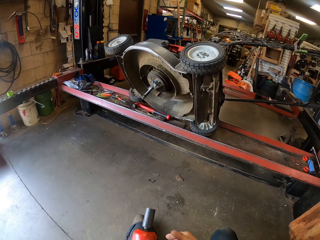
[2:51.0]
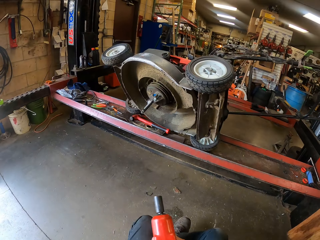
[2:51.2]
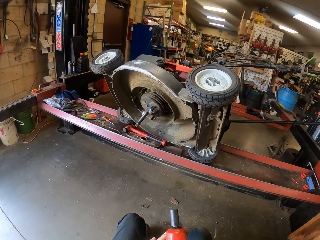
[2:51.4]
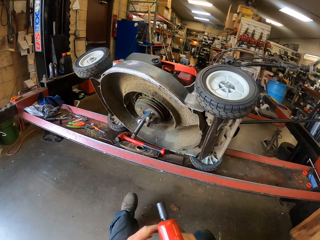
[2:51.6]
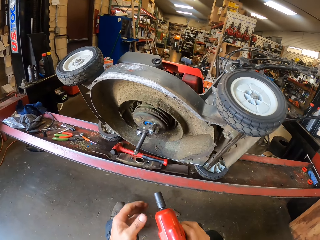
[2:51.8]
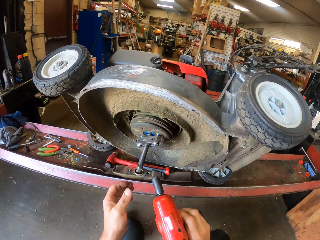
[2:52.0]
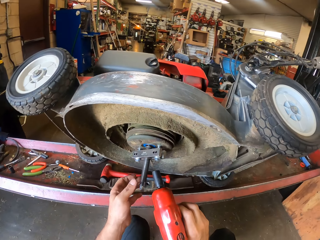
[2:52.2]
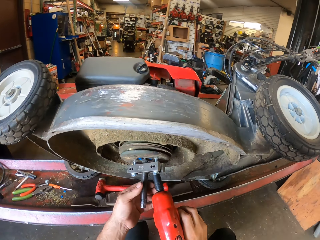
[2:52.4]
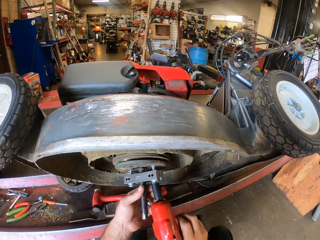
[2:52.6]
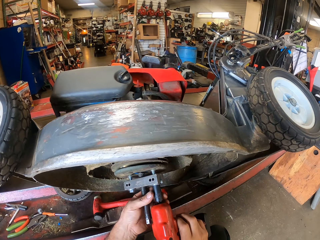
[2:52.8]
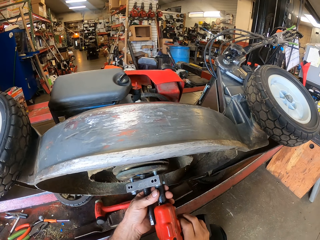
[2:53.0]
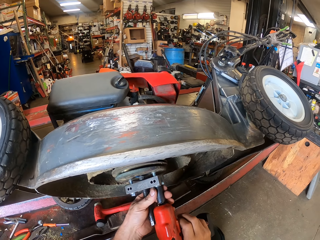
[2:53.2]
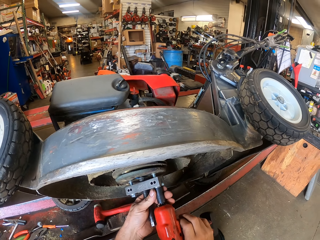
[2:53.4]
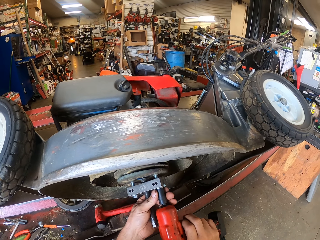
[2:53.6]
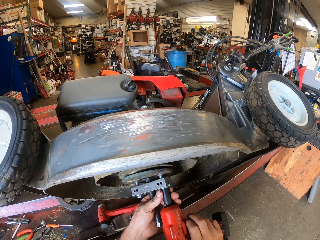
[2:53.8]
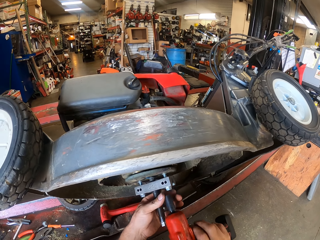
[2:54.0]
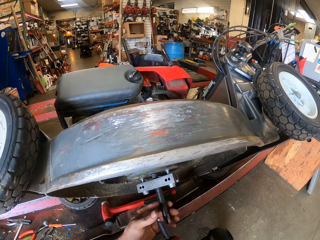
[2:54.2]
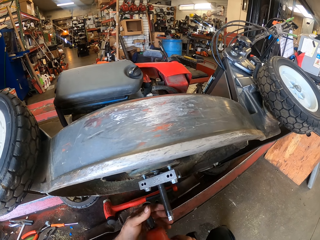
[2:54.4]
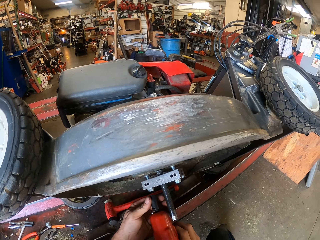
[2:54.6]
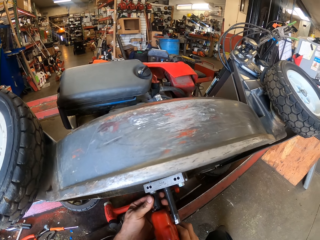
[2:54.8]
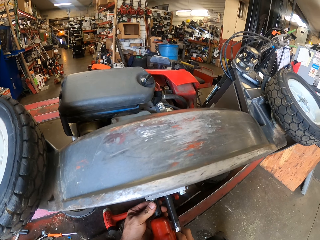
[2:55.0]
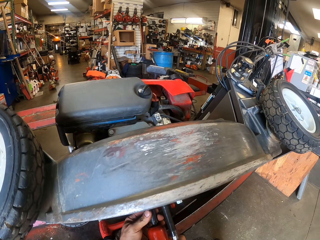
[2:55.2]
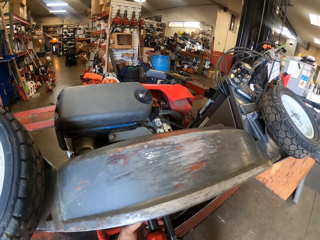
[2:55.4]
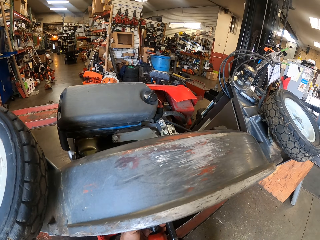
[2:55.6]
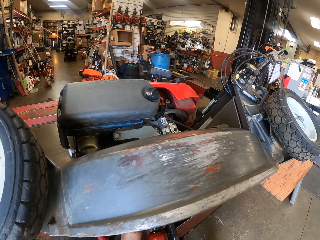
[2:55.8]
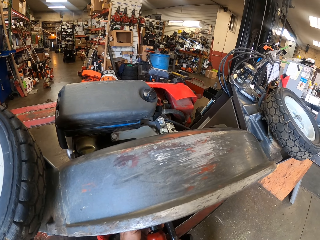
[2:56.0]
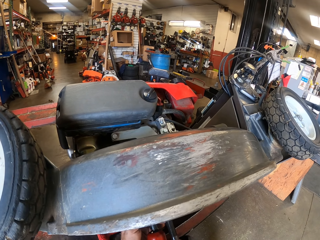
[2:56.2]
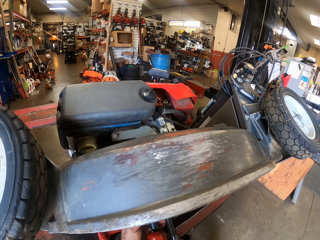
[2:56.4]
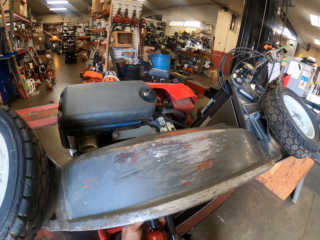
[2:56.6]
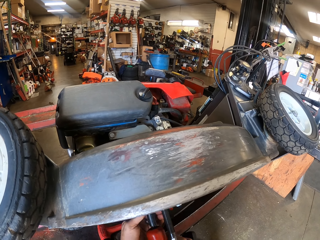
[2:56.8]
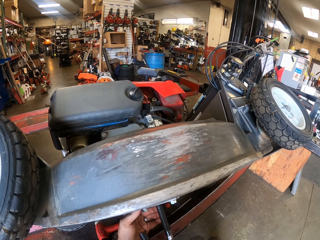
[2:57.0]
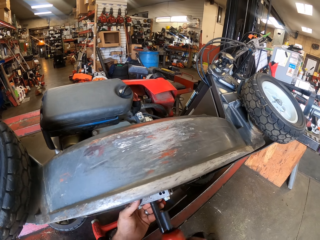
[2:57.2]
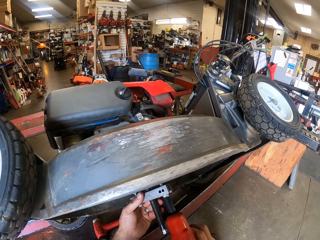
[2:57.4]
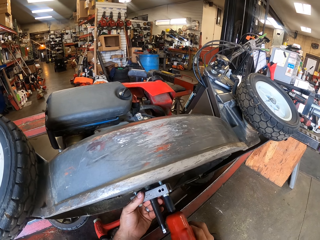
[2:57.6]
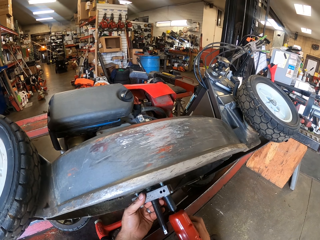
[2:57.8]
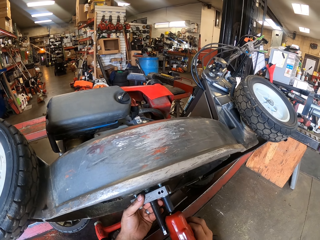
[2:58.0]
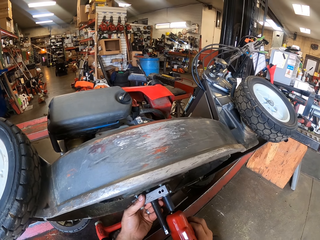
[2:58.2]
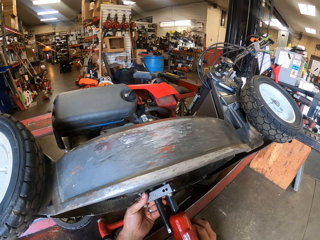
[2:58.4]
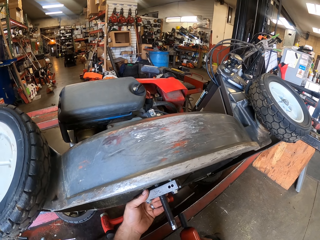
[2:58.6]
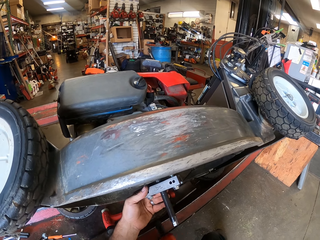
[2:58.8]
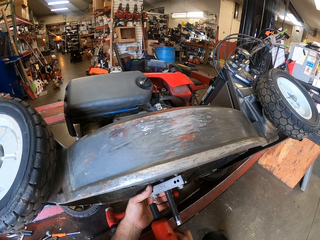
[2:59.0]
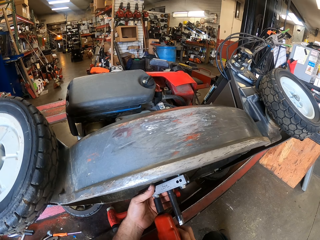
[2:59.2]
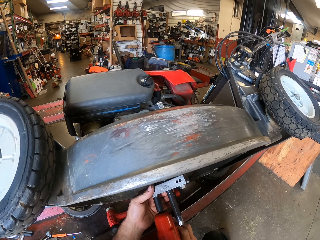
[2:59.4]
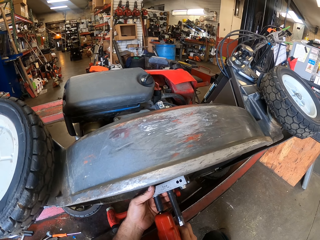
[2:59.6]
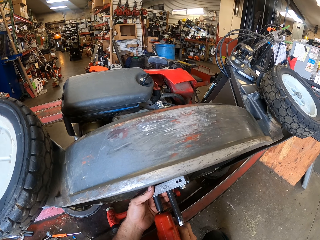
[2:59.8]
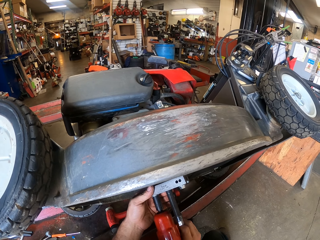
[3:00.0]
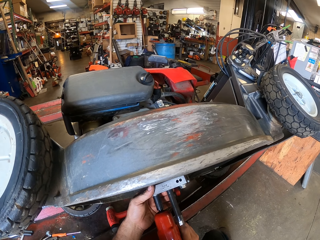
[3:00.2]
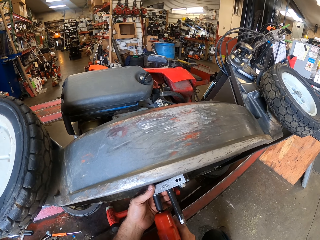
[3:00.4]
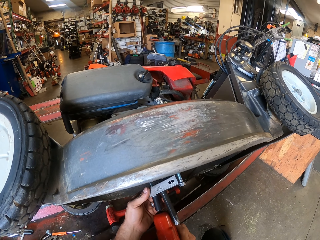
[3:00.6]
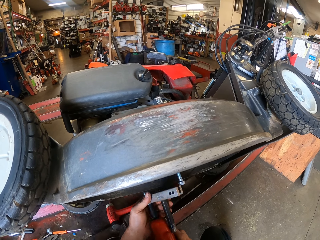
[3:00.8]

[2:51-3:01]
The camera wearer fixes the socket in the drill on his way to the mower. He opens the bolts from the pulley. He tightens the bolts with the electric spanner driver in his right hand.

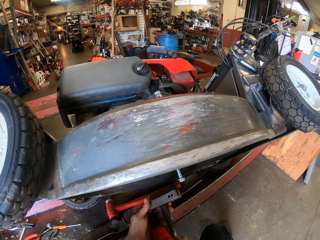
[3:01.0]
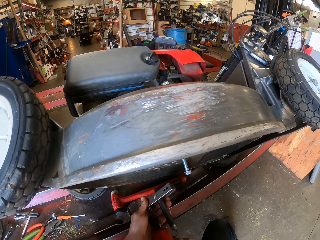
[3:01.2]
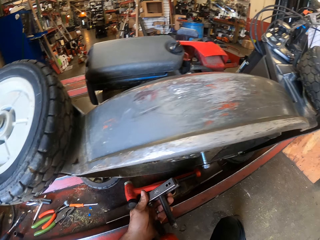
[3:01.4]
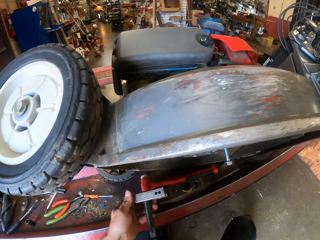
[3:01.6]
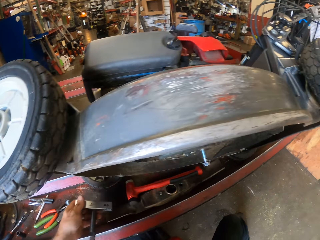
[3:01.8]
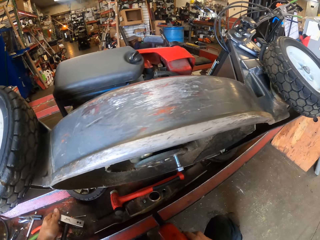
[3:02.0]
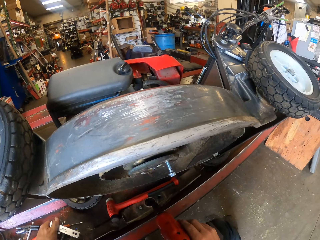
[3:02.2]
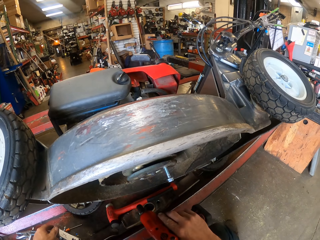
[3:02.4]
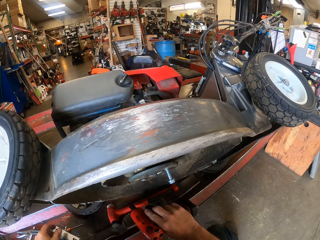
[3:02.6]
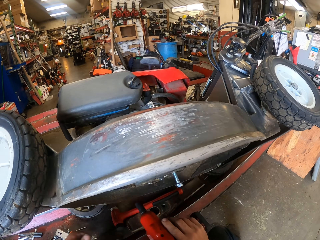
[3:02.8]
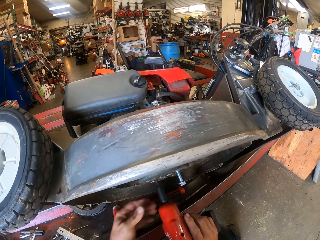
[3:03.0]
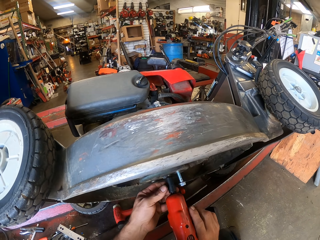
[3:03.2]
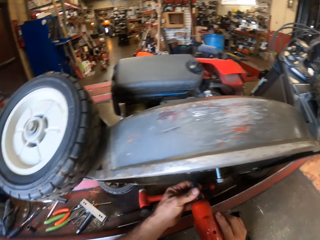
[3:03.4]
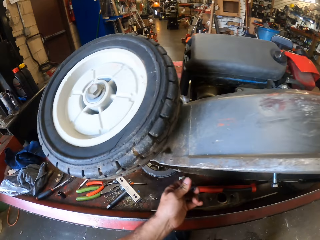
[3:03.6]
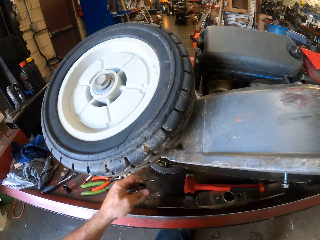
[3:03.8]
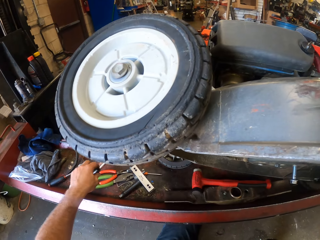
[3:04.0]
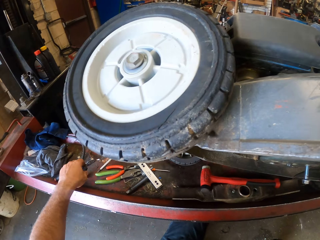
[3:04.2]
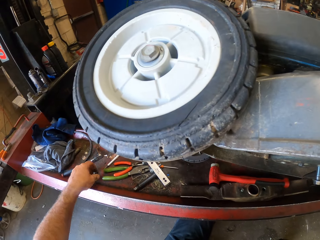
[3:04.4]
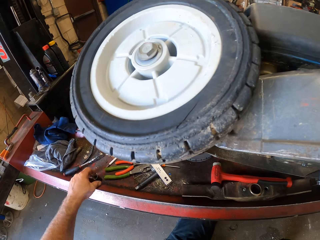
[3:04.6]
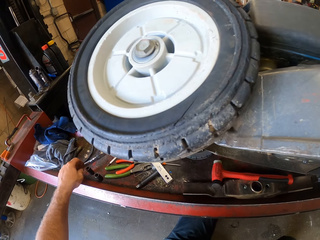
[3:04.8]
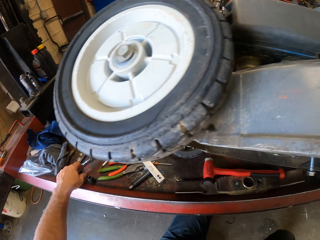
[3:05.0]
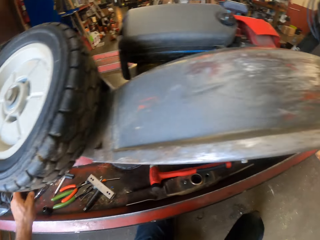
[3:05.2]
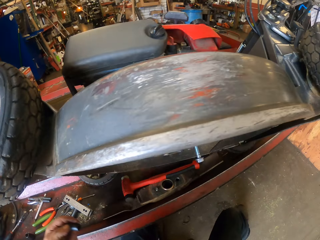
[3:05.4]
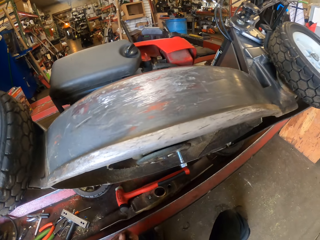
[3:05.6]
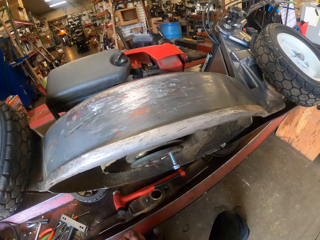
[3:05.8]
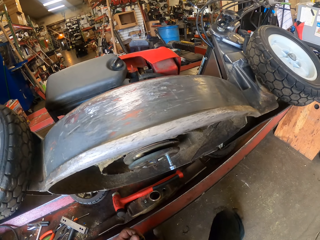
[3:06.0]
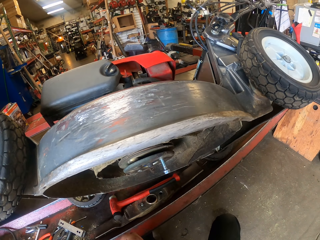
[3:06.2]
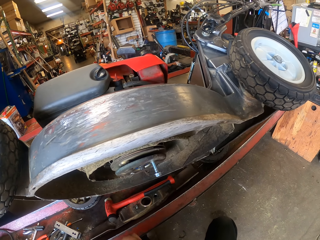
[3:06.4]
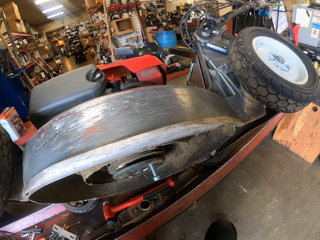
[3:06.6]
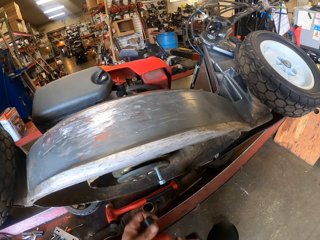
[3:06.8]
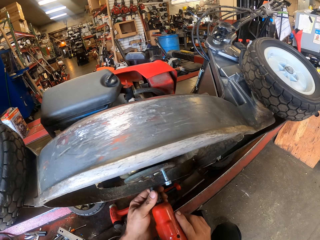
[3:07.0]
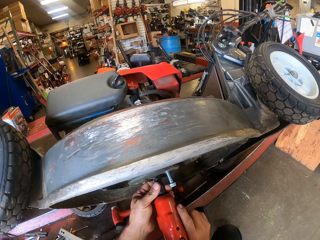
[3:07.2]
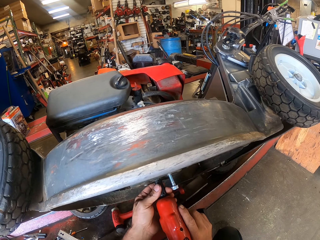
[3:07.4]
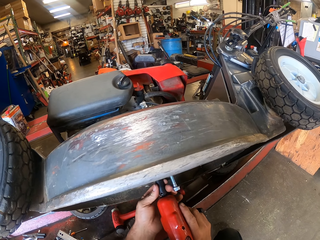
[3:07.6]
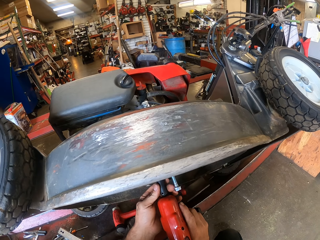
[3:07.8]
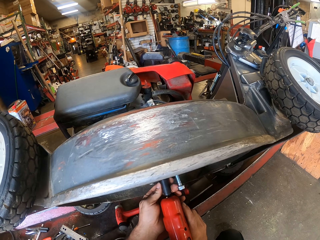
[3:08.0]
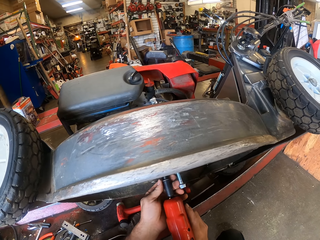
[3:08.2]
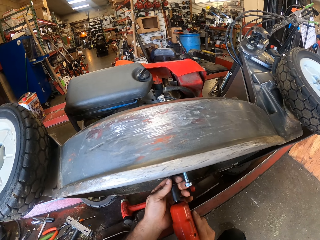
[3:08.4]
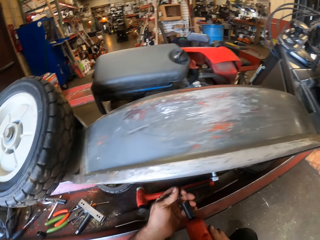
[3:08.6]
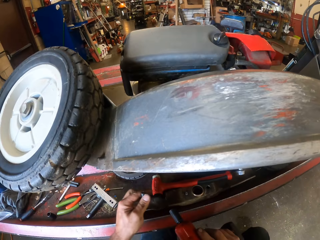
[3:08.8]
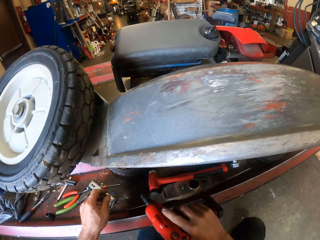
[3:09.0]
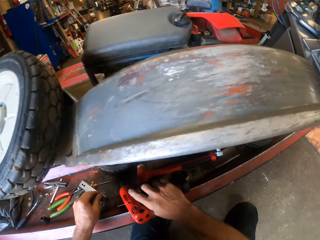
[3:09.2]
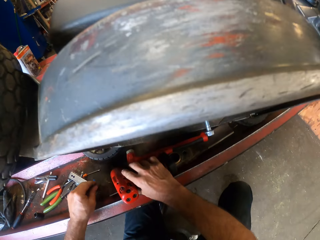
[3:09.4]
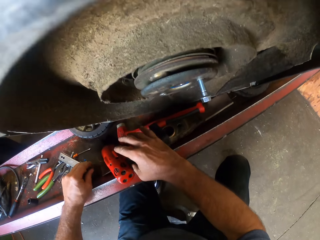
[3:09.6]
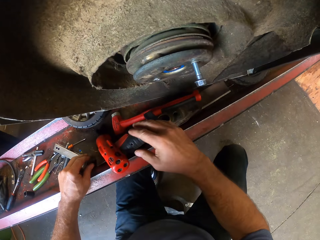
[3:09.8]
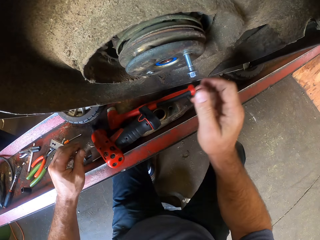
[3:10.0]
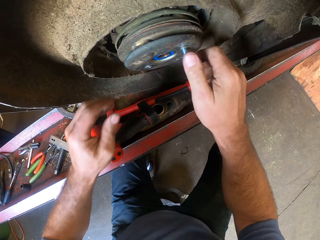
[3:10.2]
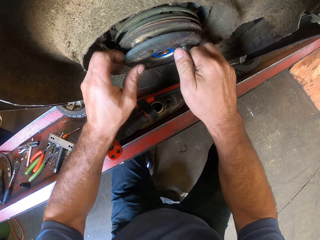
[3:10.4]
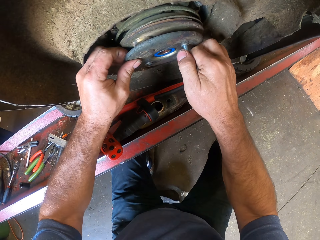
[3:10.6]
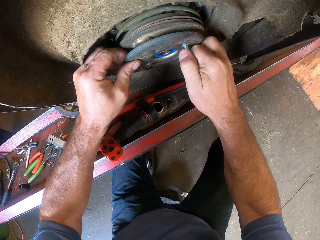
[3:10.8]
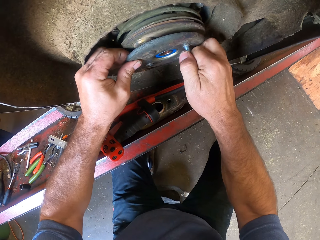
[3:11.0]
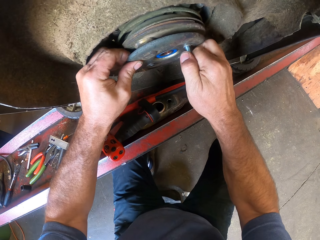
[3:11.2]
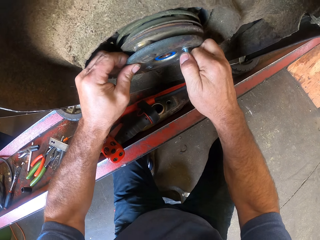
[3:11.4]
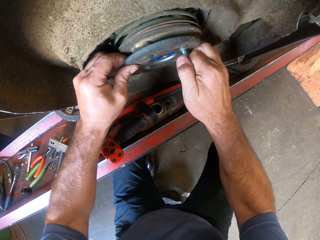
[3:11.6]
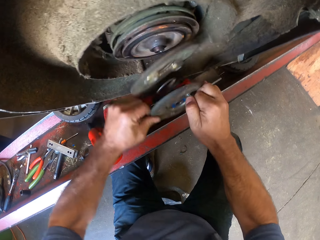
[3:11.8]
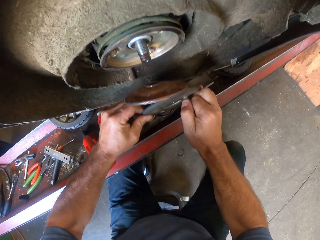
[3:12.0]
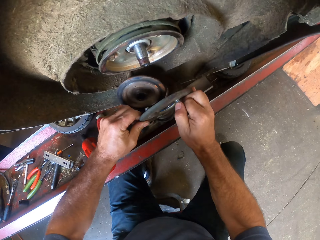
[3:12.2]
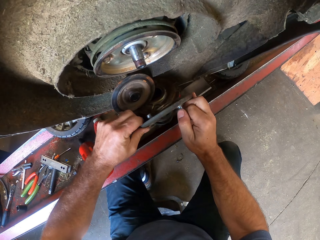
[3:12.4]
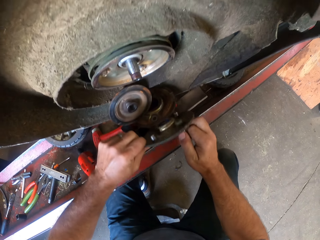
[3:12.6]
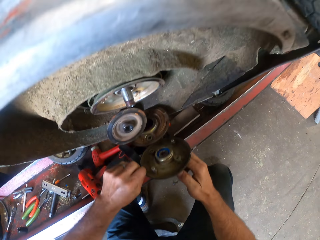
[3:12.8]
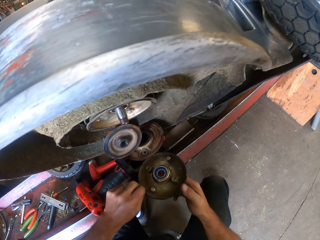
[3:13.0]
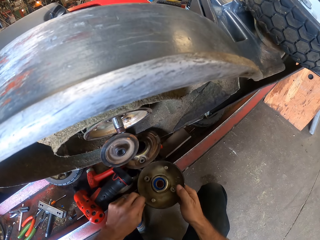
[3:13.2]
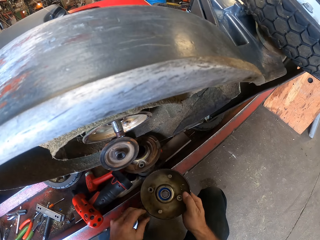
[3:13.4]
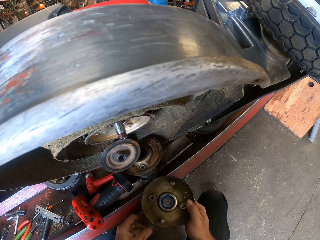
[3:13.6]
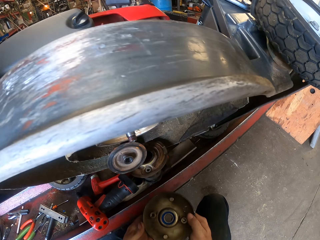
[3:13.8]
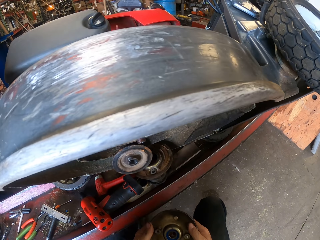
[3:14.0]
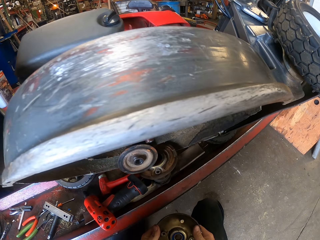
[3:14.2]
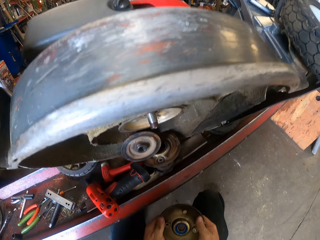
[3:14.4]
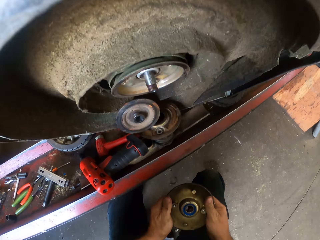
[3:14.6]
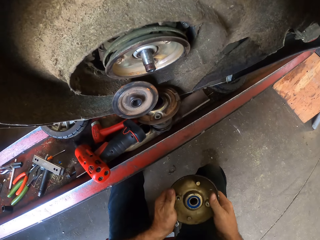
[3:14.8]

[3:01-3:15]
The camera wearer takes the steel out of the pulley. He places the steel on the car lift. He takes a ratchet socket. He fixes the socket on the drill. He holds the ratchet sockets on the car lift. He picks up a bolt on the electric jack with his left hand. He loosens the bolt with the electric spanner driver in his right hand. He tightens the bolt on the pulley with the drill. He unties the socket from the drill. He places the drill and the socket on the car lift with his hands. He puts the bolt on the electric jack with his hands. He unties the bolts from the pulley. He disassembles the rotor parts with his hands. He holds the pulley.
